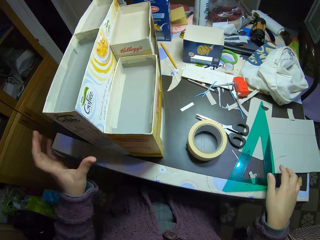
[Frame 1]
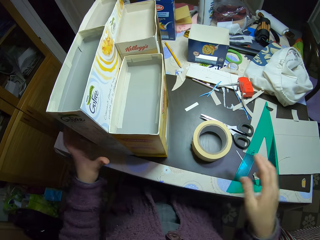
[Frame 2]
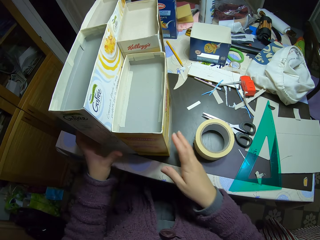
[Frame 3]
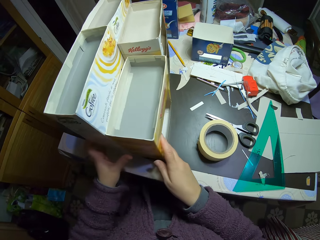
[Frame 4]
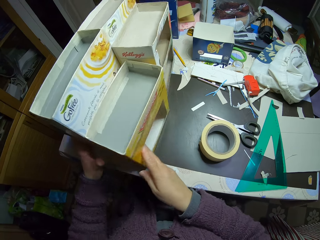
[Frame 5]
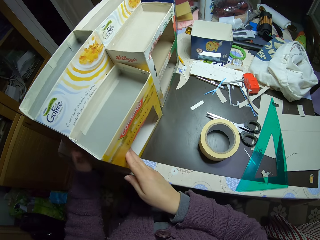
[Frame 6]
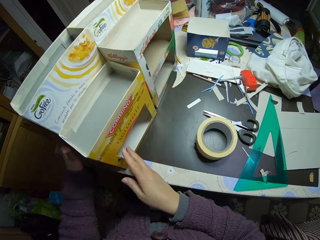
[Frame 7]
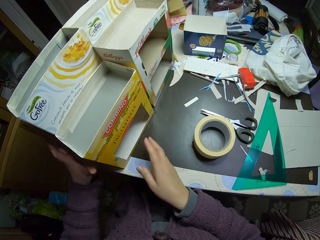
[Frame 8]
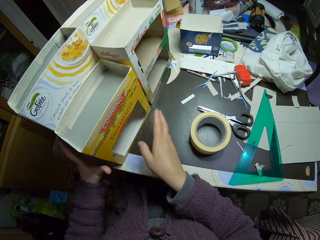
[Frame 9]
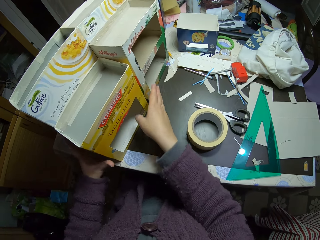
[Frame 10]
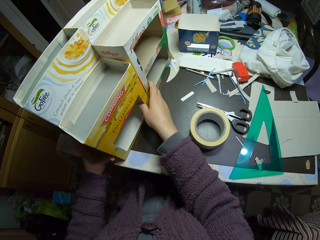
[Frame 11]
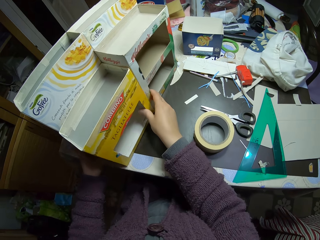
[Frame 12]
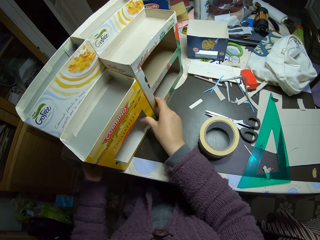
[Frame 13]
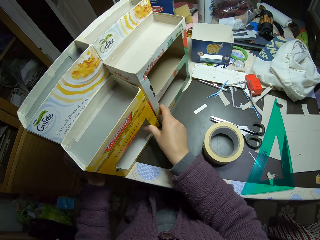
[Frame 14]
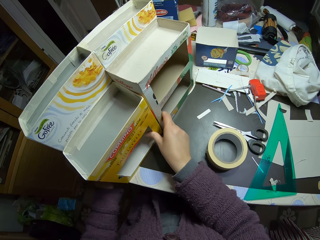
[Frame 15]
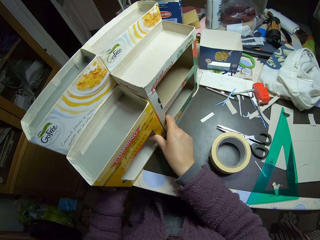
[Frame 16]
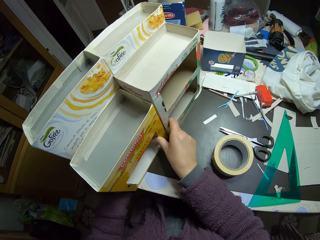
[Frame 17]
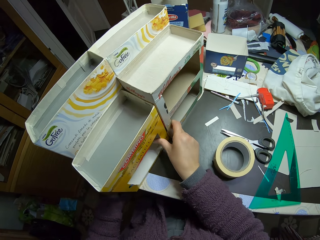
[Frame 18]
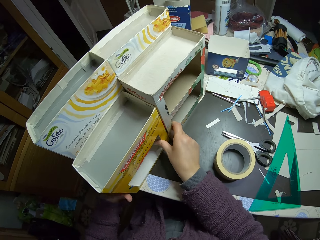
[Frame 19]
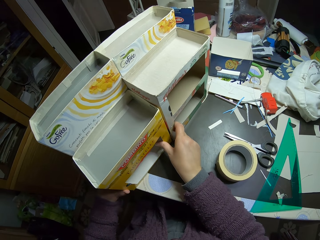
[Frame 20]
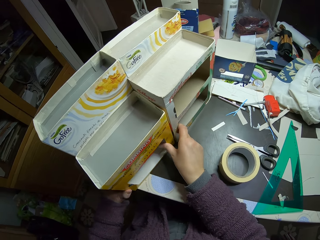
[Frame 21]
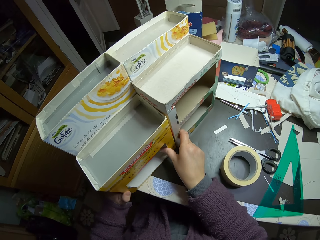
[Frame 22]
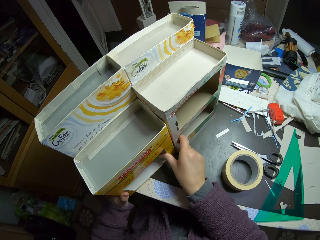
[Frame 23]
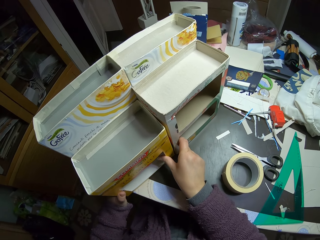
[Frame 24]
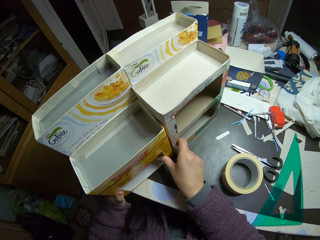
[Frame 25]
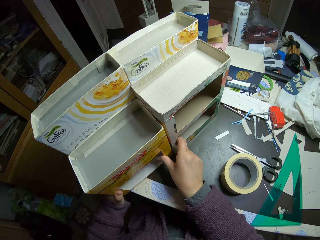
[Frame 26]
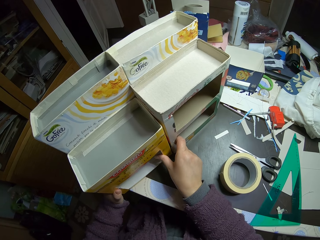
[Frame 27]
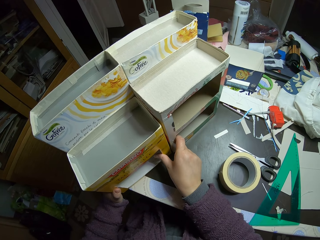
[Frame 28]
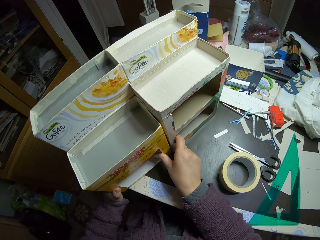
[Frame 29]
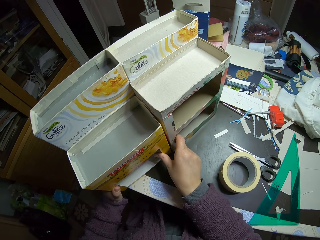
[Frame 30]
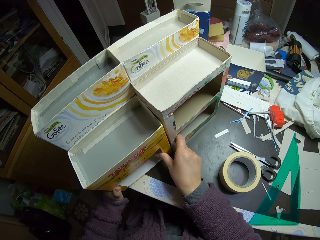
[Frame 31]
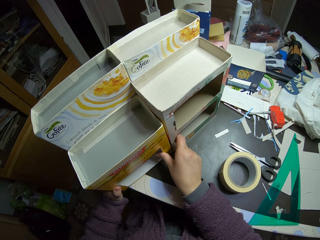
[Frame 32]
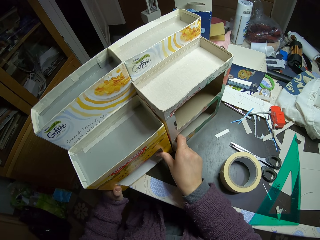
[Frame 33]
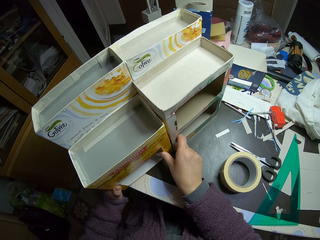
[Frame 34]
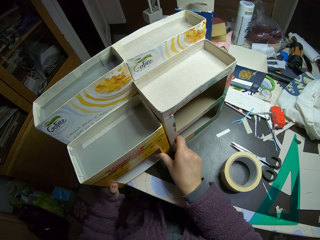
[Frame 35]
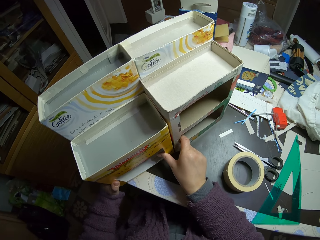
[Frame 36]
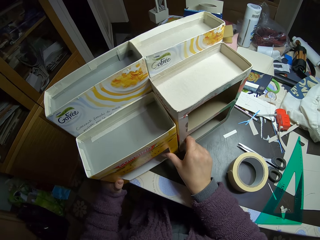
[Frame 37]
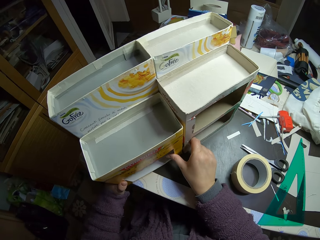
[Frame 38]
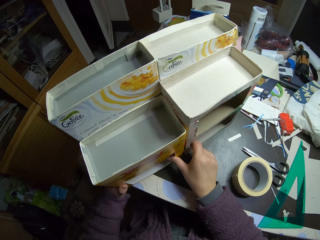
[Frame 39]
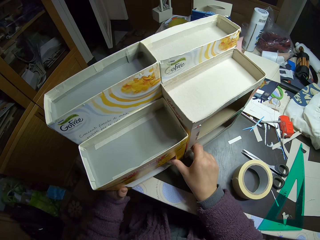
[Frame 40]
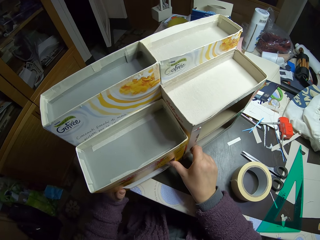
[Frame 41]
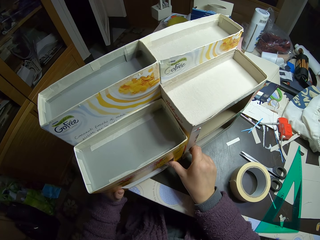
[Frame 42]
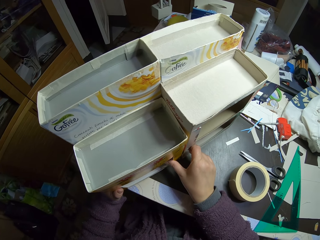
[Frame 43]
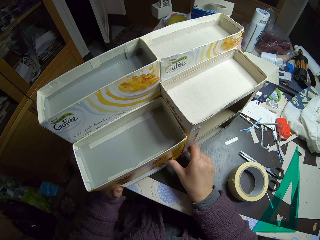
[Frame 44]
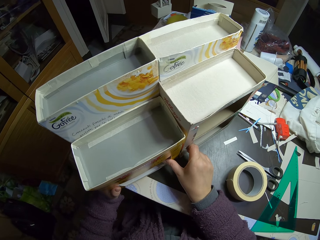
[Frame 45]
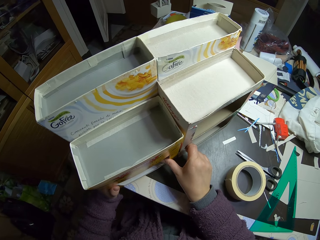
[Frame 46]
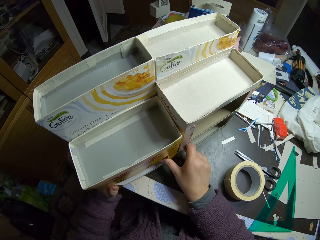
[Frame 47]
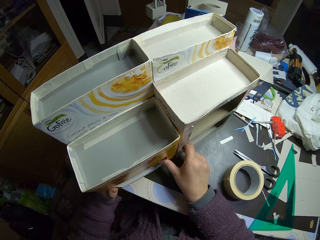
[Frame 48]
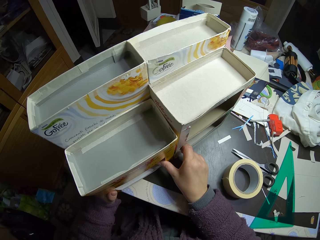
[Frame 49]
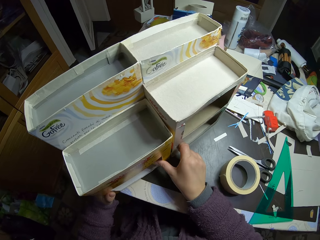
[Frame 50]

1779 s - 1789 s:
The camera wearer drops the set square on the table. They turn the craft boxes and examine the cartons on the table. They stare at the craft boxes.

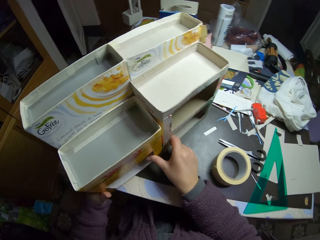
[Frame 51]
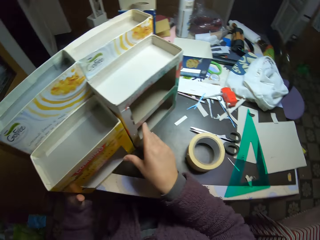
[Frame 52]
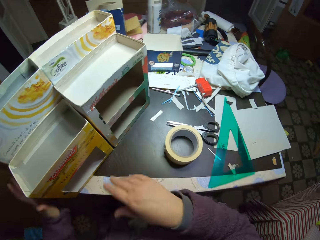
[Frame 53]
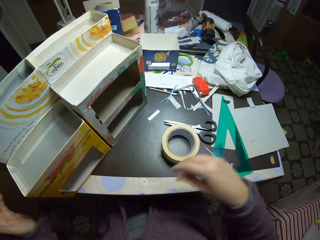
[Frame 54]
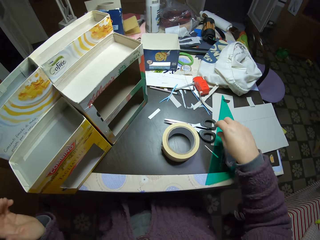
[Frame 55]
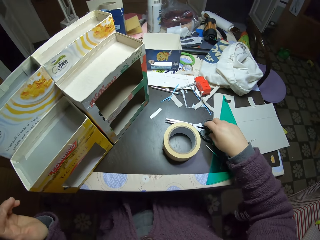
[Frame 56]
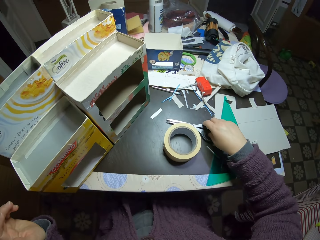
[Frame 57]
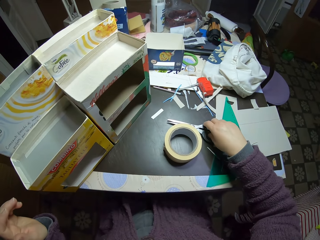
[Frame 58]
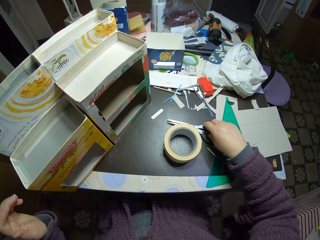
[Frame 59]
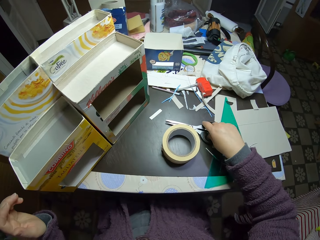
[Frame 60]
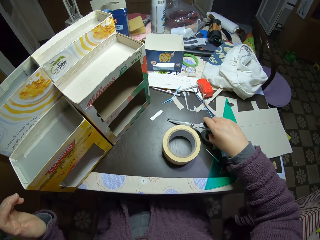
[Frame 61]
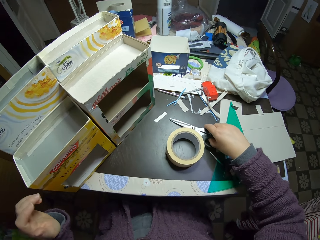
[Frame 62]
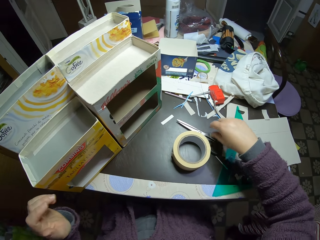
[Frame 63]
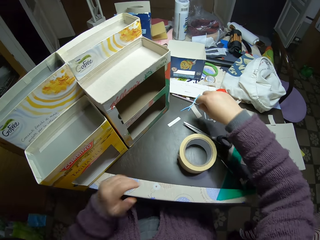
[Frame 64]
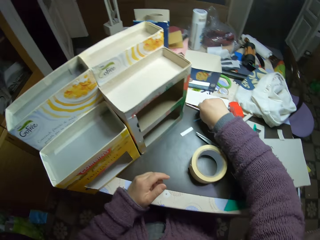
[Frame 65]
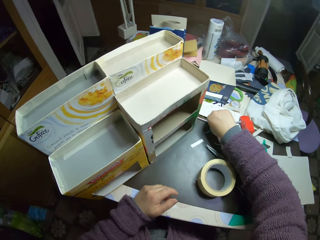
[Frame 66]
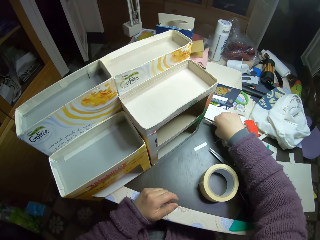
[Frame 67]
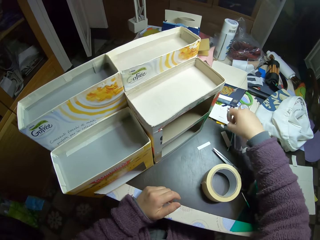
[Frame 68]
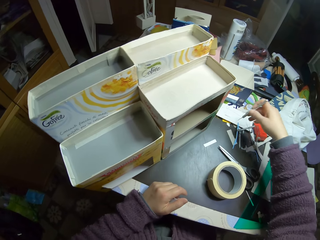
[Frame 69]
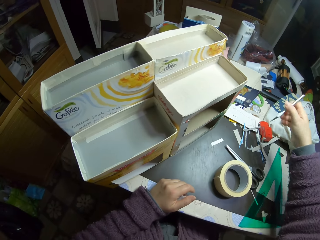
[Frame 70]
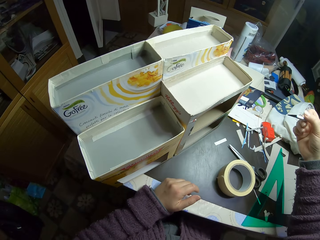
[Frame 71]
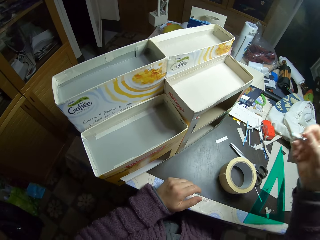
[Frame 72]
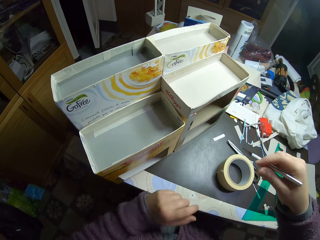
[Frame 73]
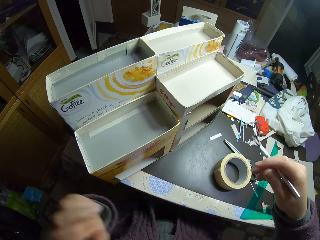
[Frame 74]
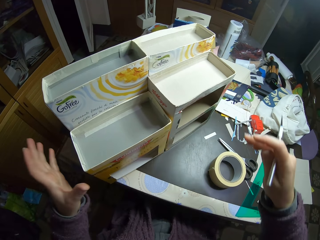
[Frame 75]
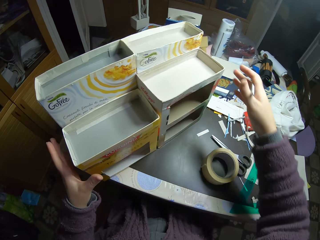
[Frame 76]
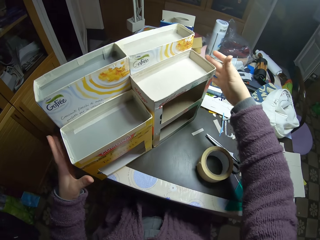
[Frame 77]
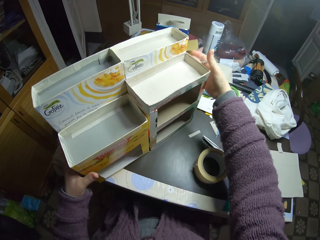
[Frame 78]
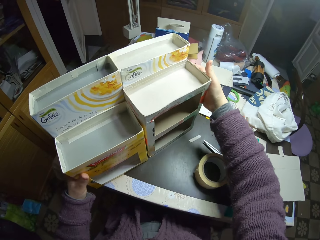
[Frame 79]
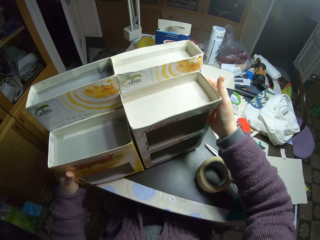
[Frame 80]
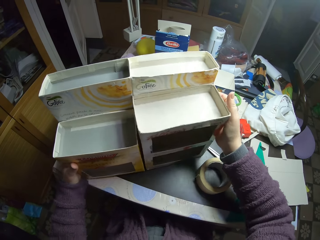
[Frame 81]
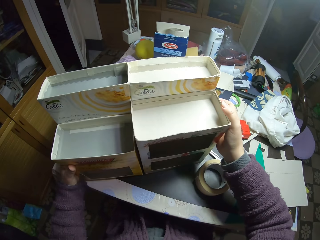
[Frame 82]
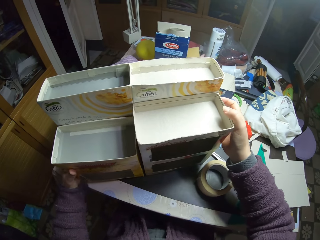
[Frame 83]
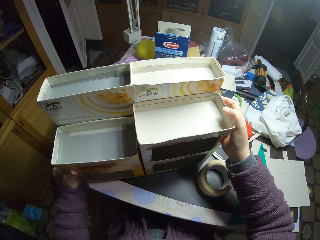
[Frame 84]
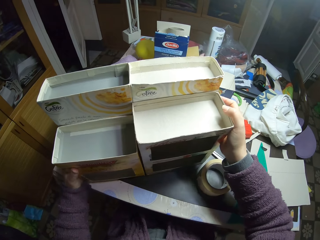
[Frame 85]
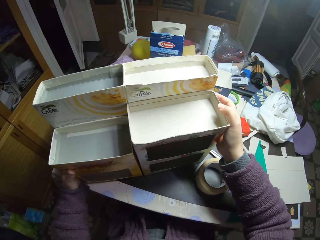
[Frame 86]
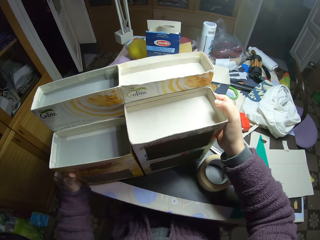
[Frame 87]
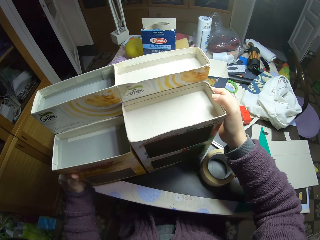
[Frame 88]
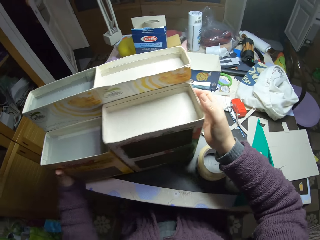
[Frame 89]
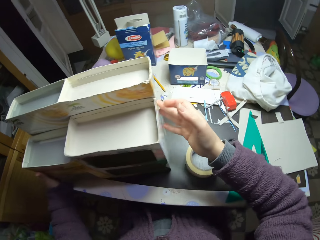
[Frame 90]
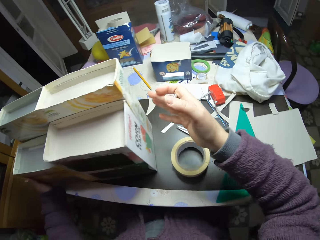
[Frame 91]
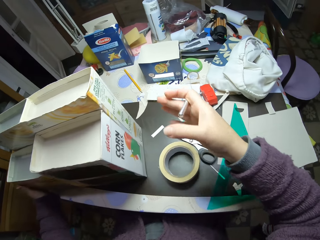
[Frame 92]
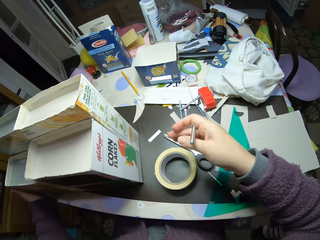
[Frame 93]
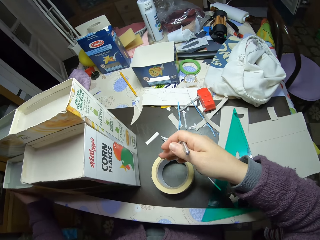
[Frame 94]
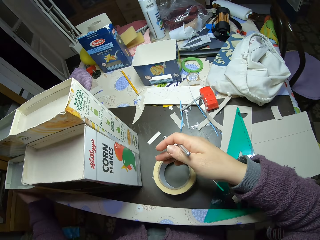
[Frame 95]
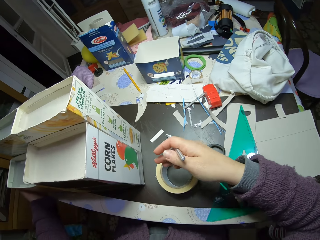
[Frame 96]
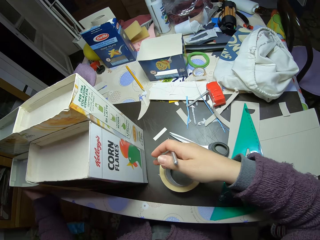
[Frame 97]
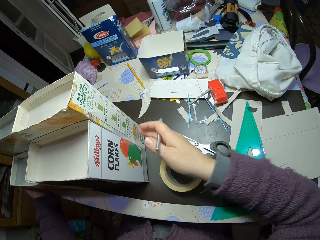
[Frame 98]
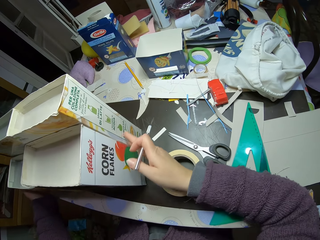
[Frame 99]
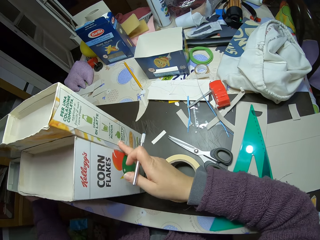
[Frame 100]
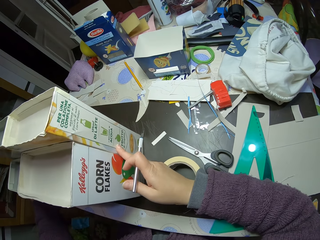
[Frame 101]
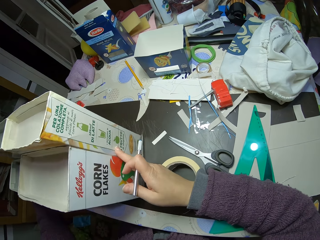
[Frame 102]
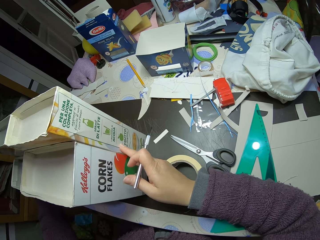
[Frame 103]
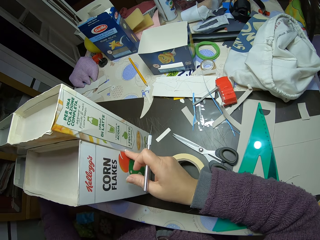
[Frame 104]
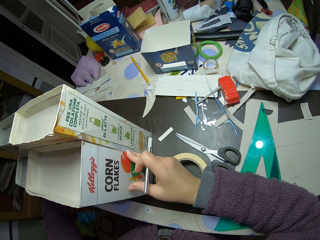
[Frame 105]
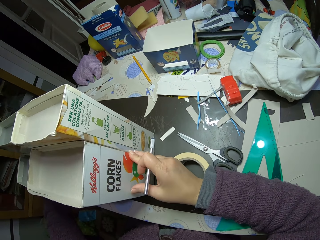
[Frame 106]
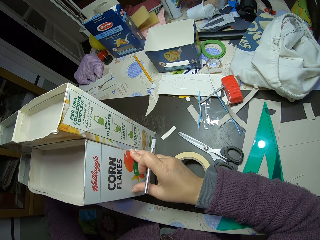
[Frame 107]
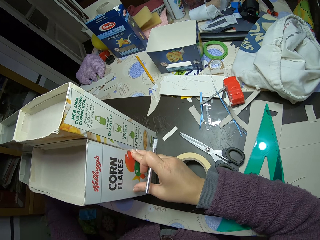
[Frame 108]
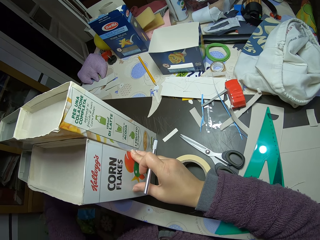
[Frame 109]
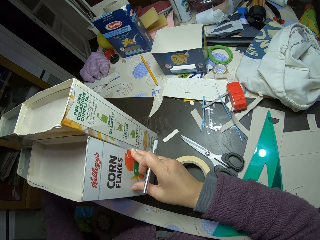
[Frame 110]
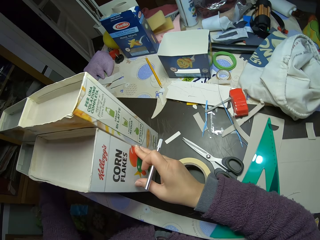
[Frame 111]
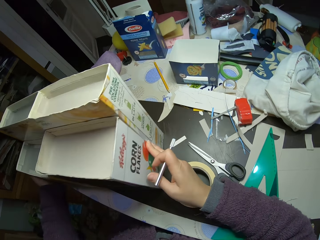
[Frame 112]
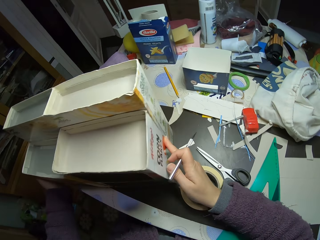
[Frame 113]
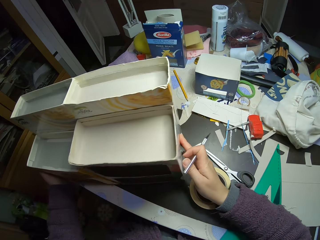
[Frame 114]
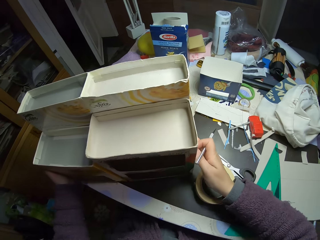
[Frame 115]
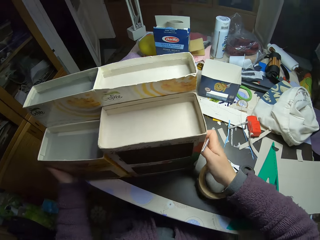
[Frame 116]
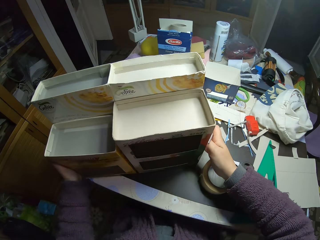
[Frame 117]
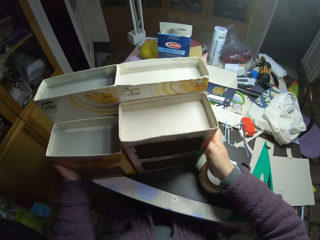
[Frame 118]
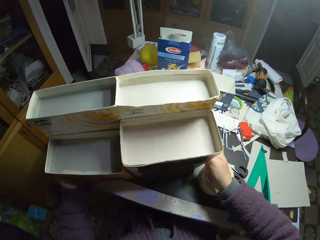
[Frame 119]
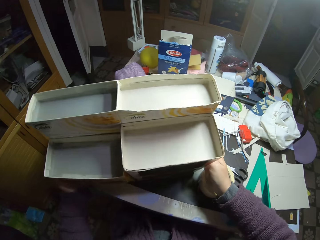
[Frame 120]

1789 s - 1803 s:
The camera wearer touches the pair of scissors on the table. They pick a slicing tool or knife pen from the table. They move the cartons on the table, hold the craft boxes, and turn the craft boxes.
